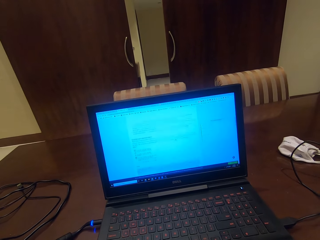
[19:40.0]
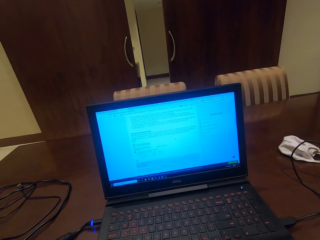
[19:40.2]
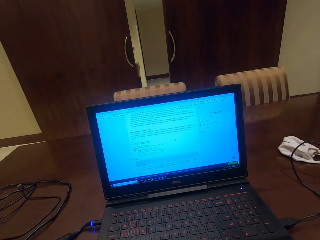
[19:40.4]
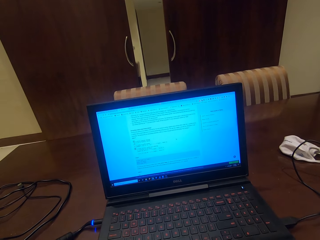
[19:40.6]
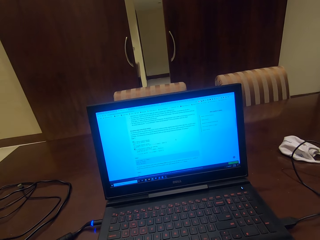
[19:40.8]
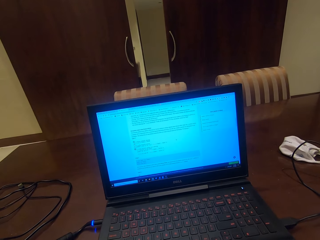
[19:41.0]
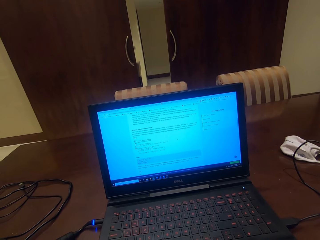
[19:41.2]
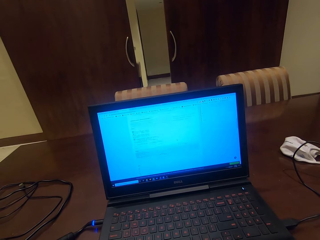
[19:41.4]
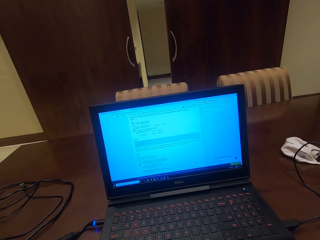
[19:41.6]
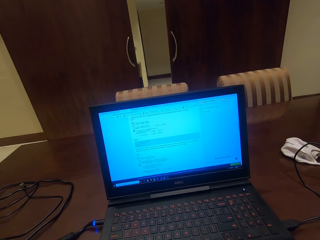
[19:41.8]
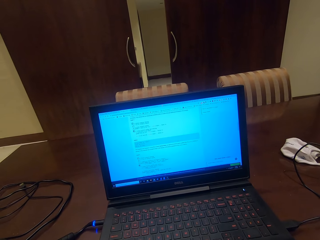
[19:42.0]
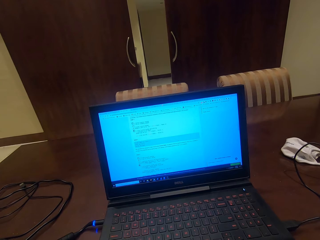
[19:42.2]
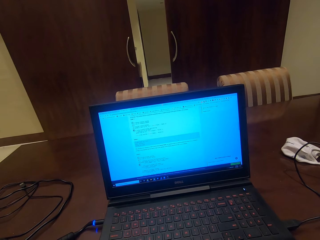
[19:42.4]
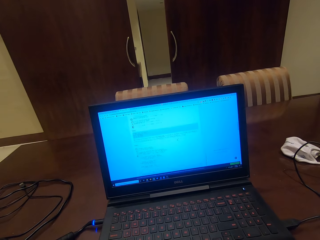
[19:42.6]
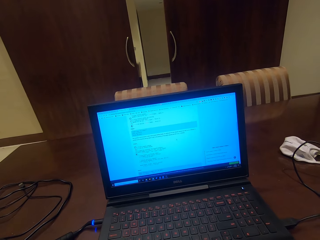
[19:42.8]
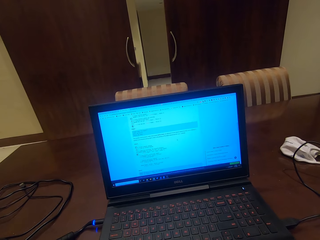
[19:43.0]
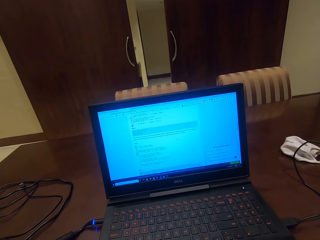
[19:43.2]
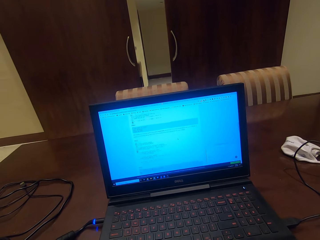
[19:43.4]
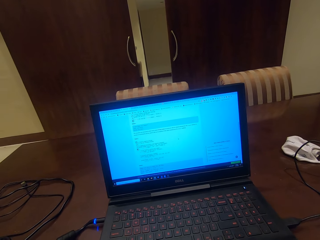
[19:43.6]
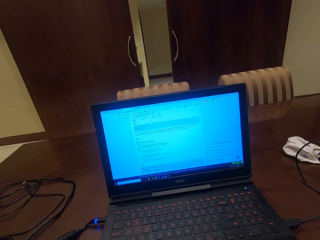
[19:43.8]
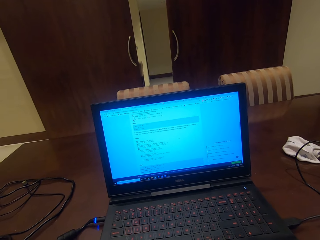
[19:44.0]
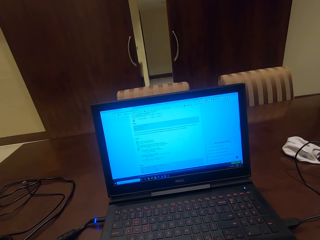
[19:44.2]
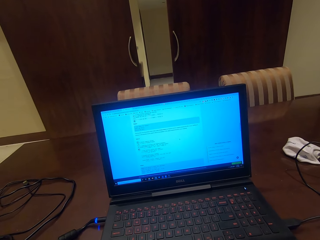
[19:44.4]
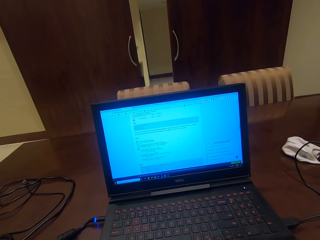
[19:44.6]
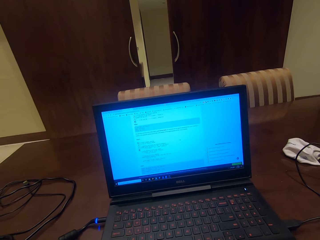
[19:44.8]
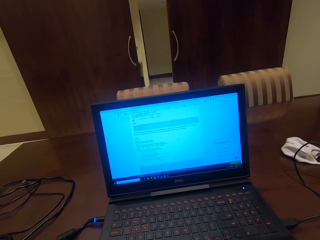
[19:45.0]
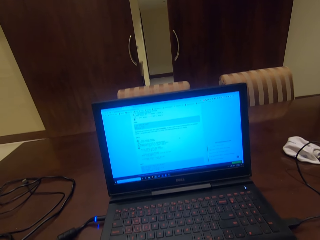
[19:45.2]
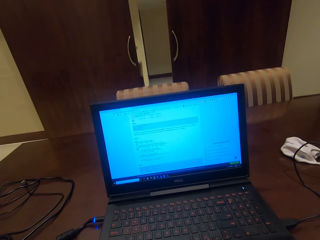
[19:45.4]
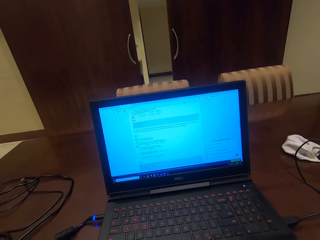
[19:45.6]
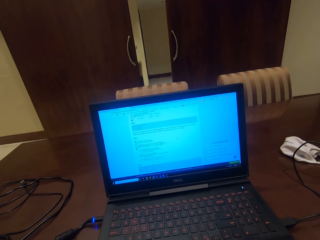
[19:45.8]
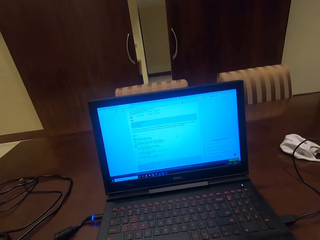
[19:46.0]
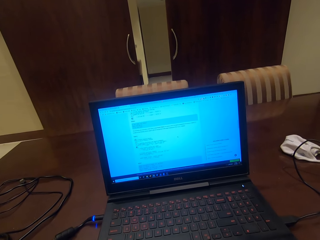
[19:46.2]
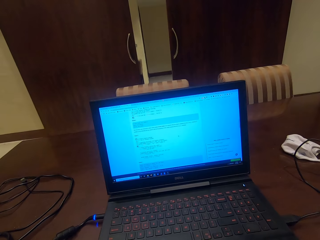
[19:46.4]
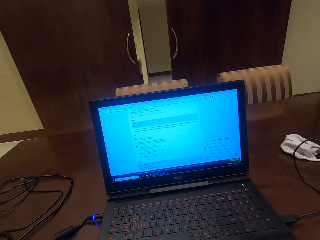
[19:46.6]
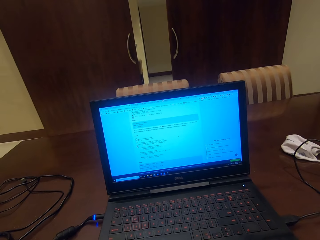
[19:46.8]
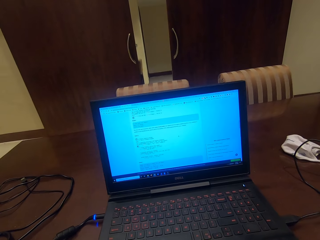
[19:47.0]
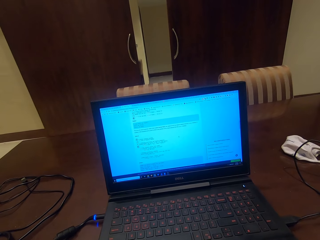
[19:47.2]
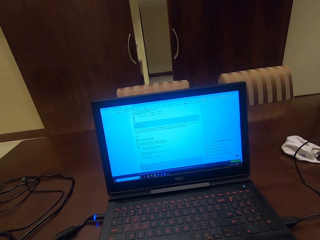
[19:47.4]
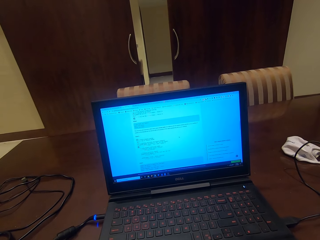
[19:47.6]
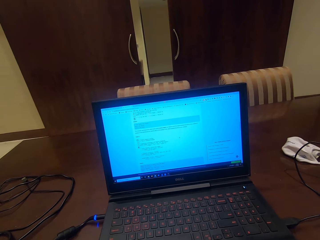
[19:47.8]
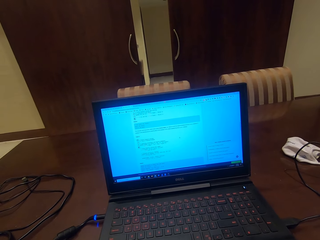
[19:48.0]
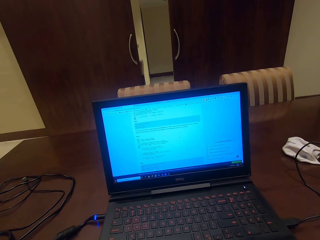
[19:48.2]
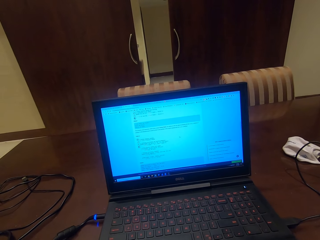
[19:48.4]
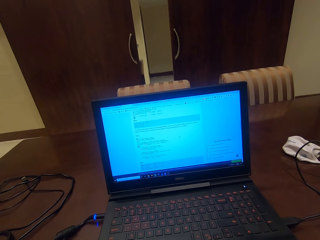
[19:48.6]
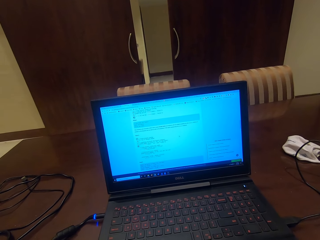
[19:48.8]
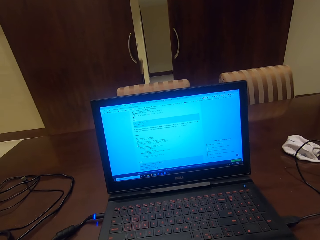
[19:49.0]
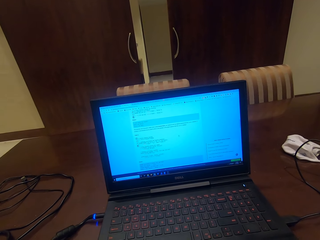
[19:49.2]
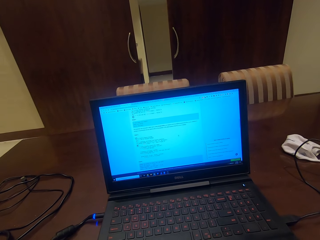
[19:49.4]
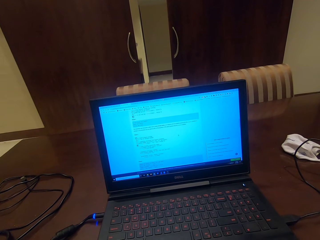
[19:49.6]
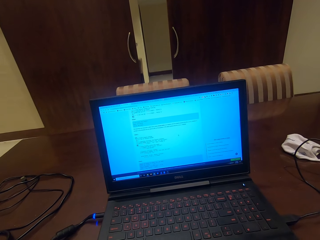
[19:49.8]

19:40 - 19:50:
The camera wearer looks at the screen.

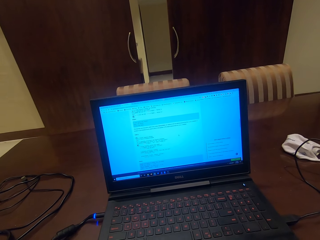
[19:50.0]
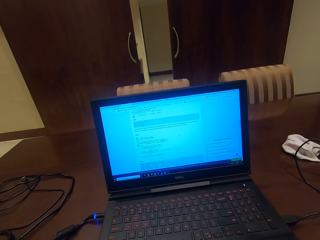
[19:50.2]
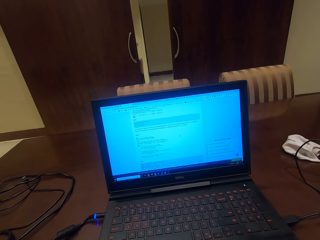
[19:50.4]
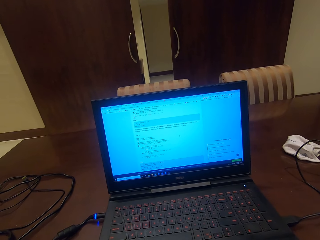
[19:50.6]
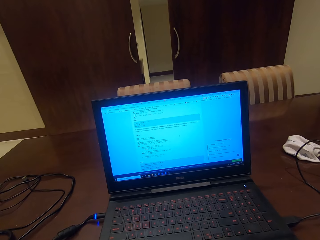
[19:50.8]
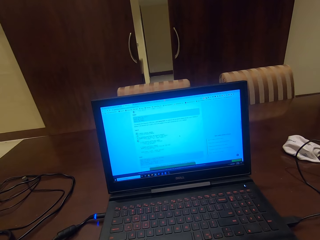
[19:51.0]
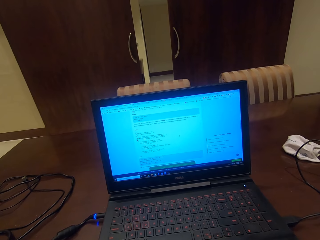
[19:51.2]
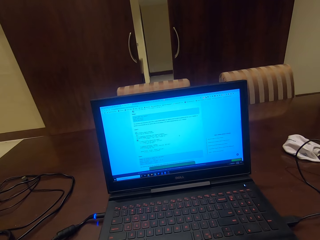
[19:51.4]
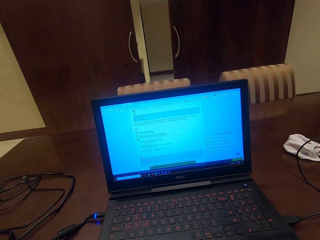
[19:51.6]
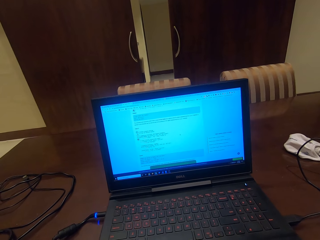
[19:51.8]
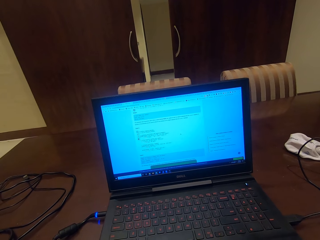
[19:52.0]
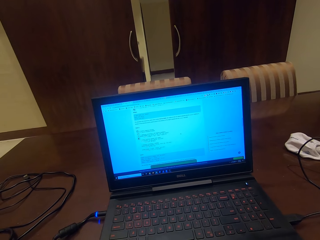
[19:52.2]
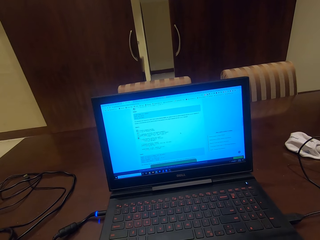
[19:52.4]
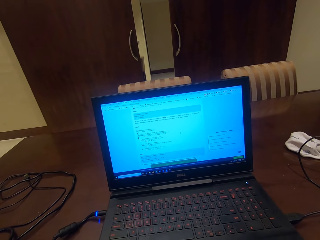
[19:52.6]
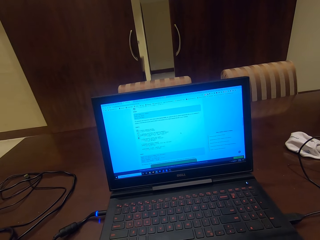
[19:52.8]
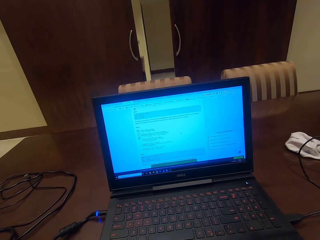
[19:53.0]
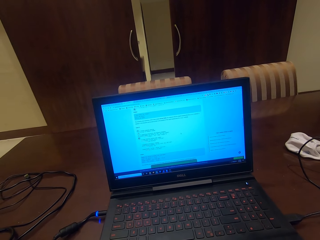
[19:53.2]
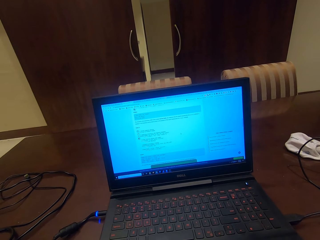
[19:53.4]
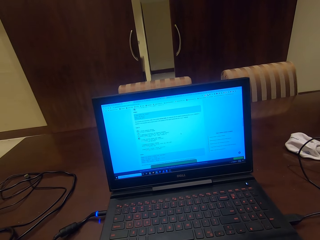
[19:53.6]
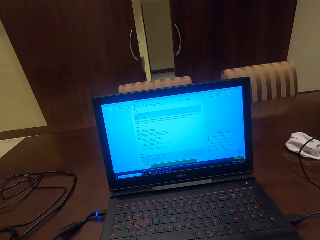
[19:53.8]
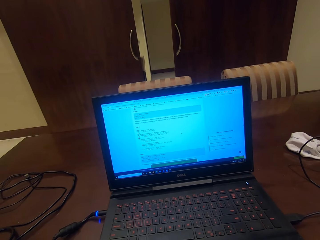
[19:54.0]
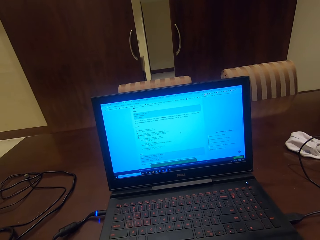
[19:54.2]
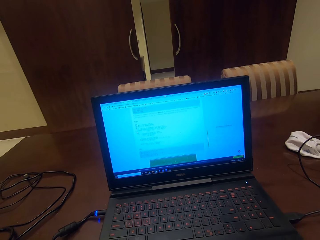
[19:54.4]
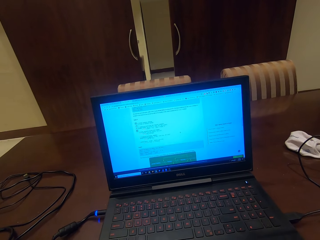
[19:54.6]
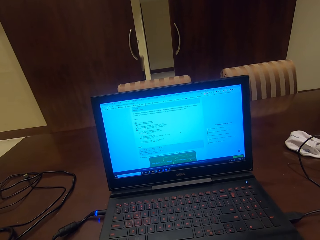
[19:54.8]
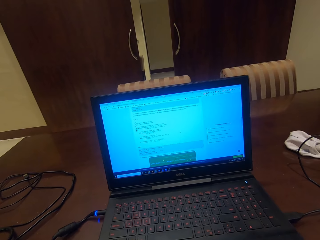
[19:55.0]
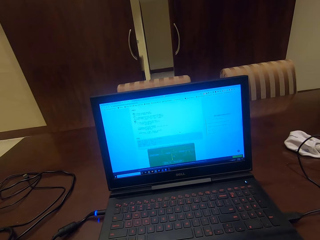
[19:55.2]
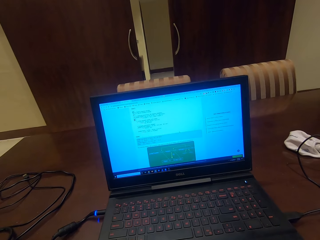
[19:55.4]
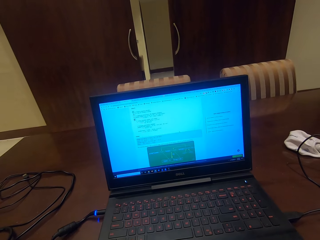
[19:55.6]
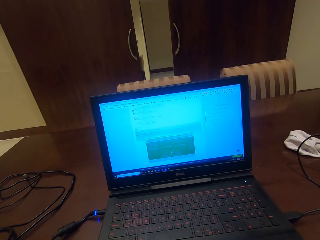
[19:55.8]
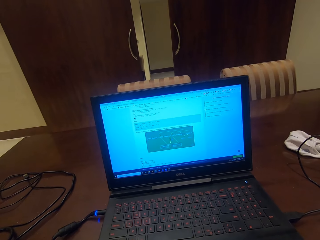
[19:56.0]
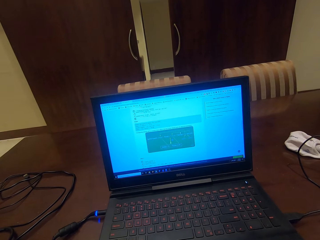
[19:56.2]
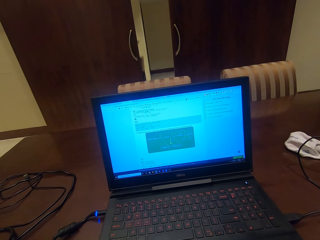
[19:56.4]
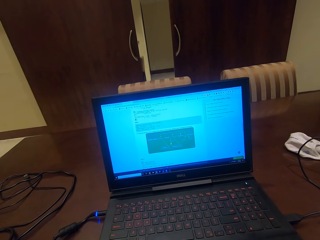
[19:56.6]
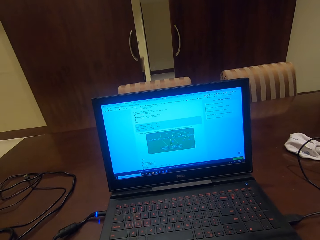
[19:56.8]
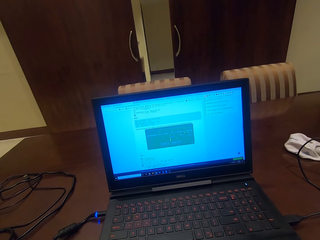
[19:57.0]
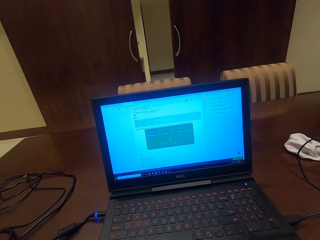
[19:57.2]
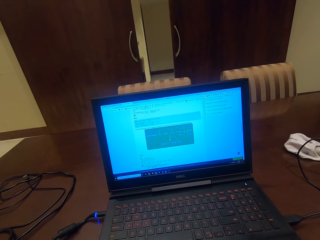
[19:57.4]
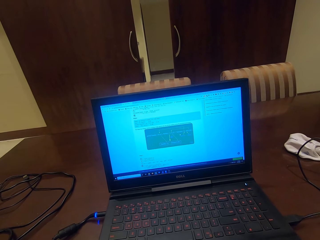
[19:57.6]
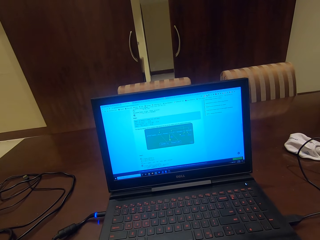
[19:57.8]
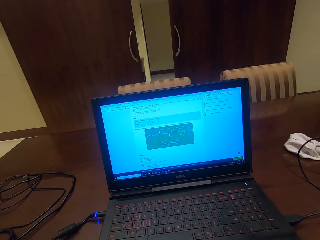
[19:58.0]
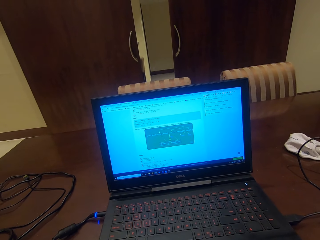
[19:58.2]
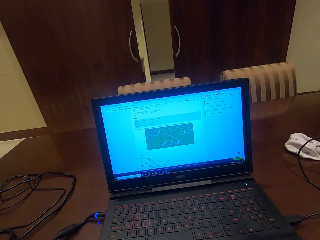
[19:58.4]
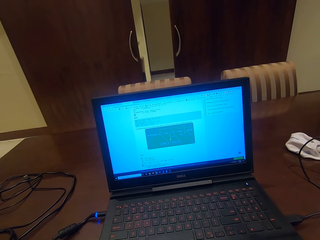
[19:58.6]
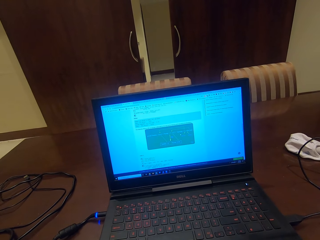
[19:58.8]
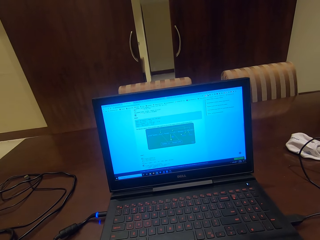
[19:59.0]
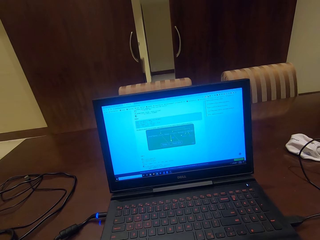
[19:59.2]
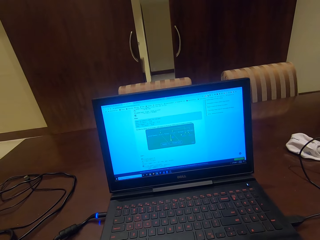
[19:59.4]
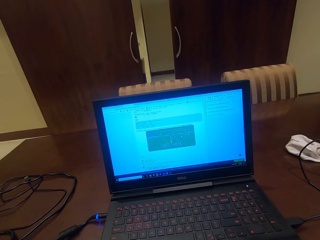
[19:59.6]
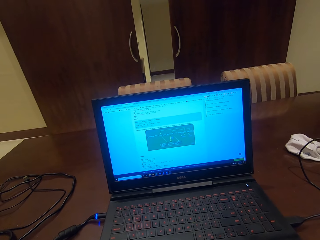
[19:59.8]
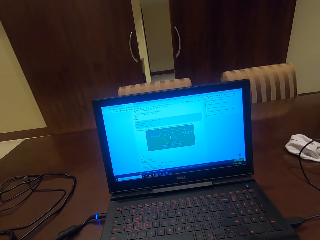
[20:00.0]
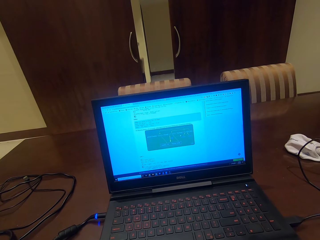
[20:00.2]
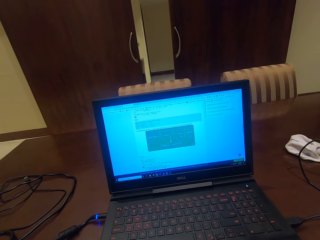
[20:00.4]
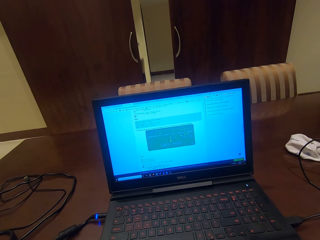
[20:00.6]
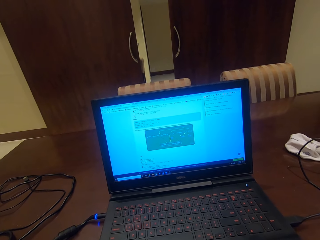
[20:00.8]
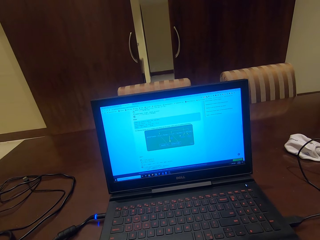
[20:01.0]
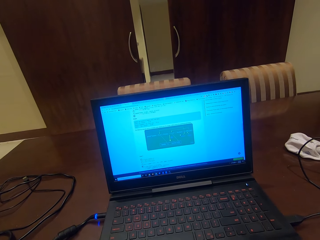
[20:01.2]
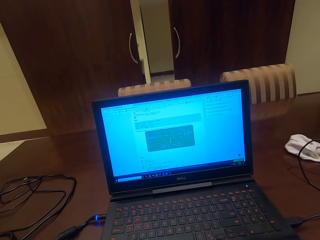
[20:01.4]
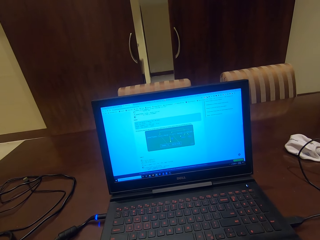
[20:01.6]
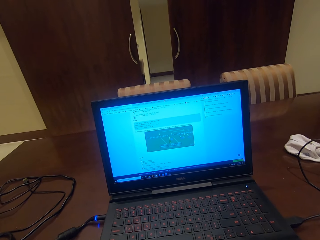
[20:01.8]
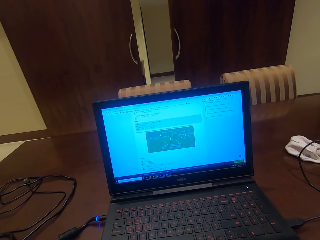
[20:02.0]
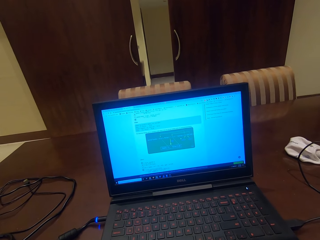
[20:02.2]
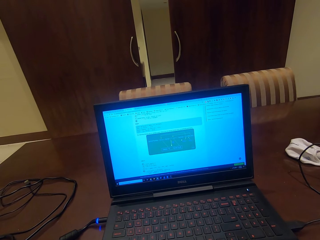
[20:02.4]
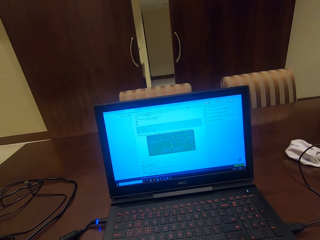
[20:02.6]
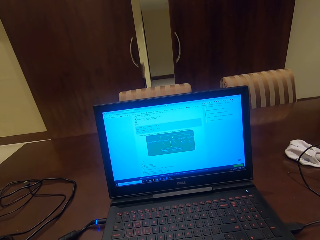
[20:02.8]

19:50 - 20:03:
The camera wearer operates the laptop. They look at the screen. They operate the laptop. They look at the screen.
